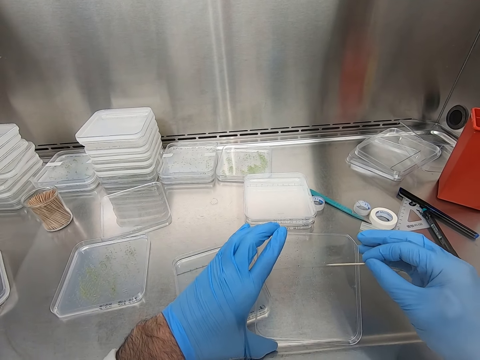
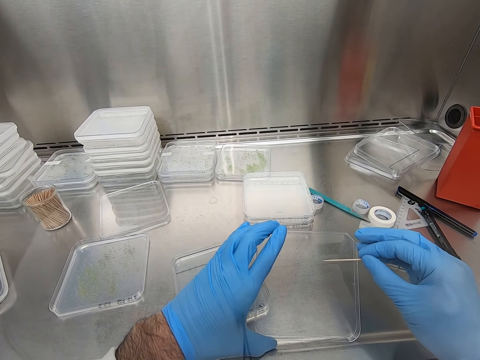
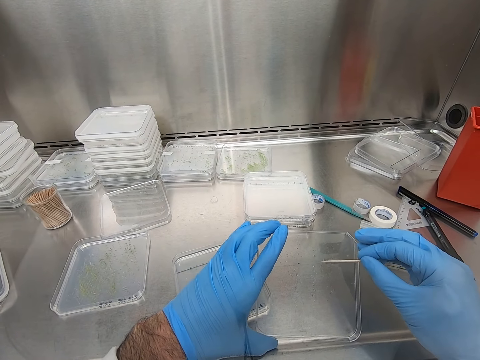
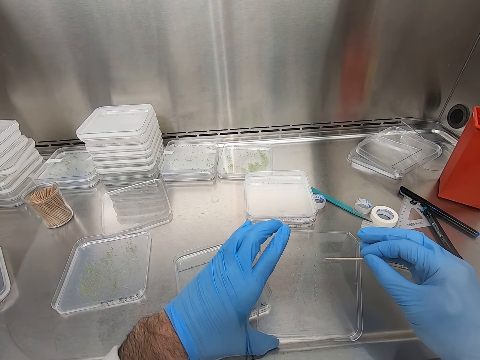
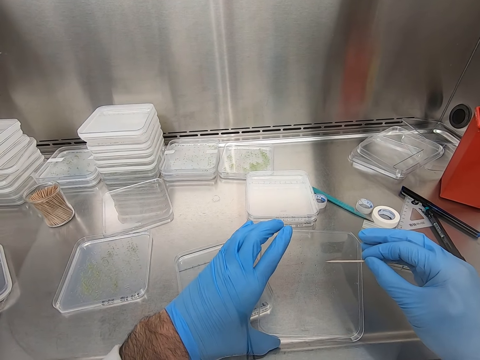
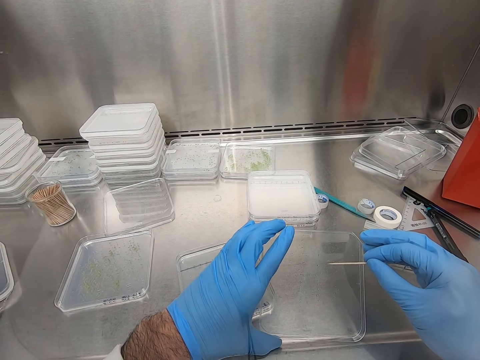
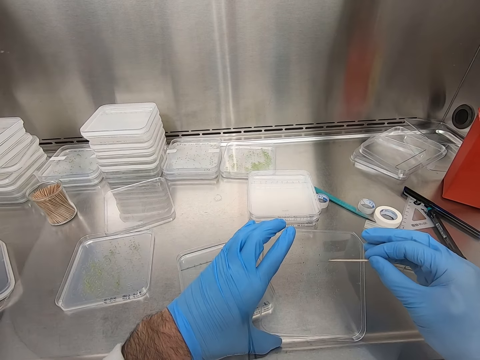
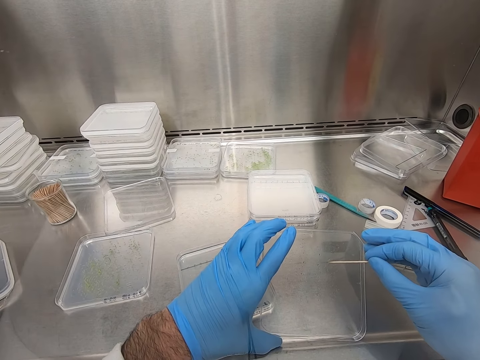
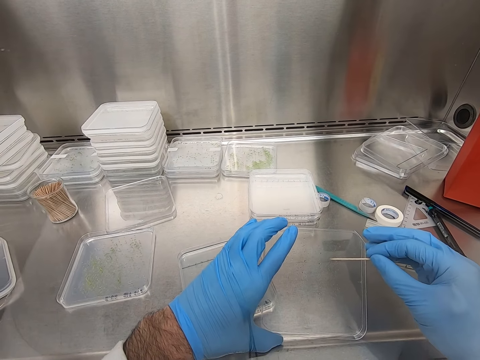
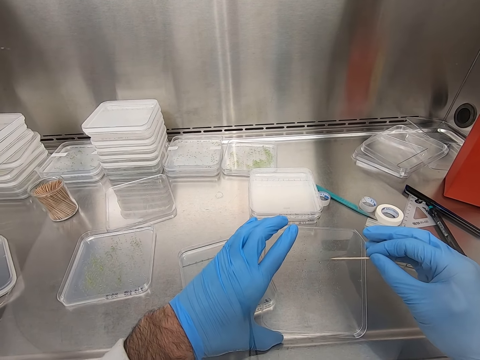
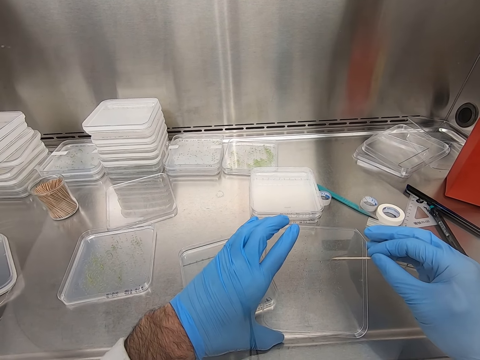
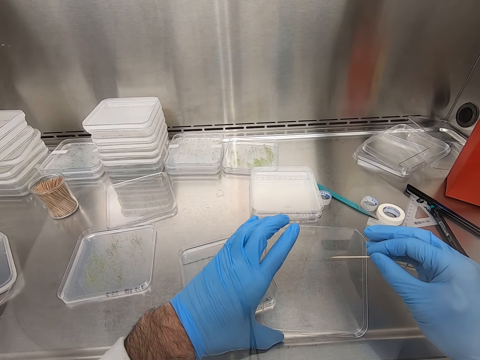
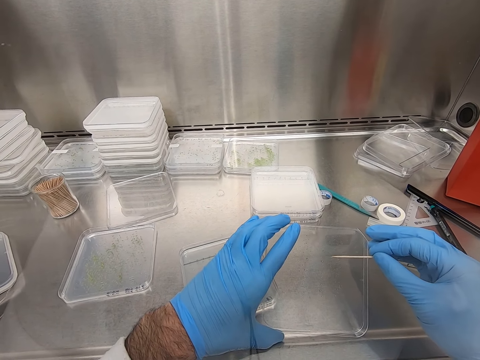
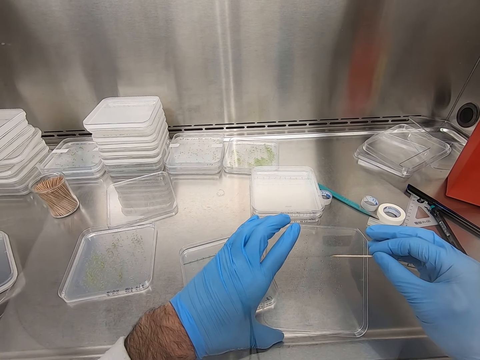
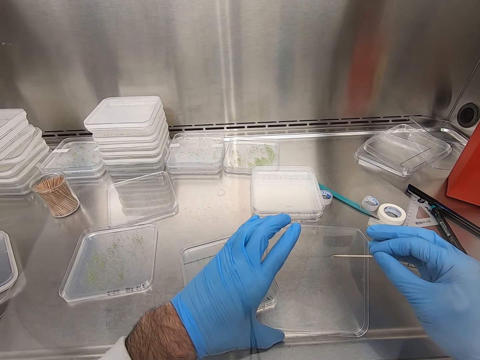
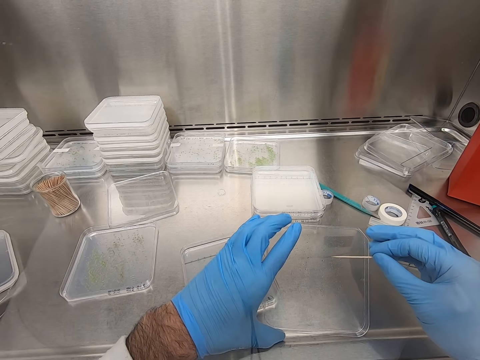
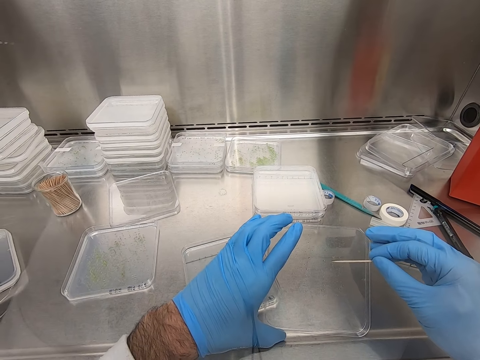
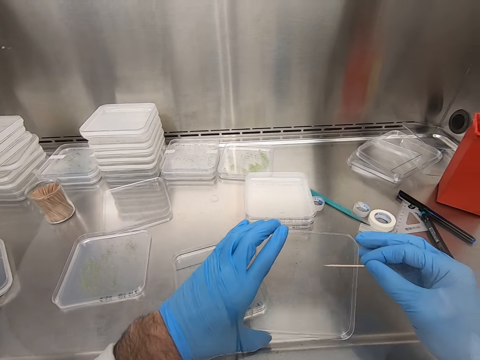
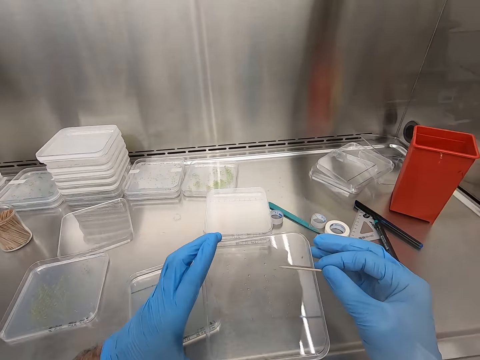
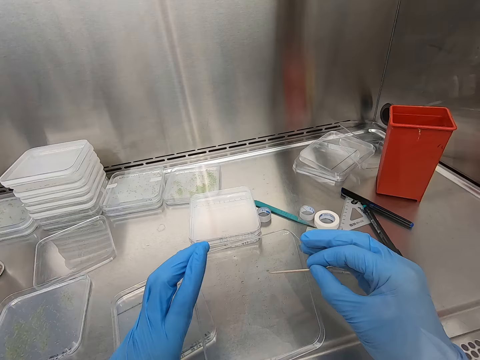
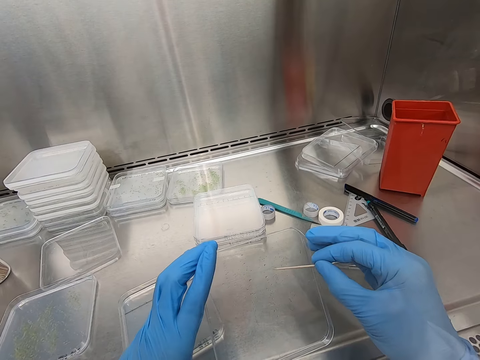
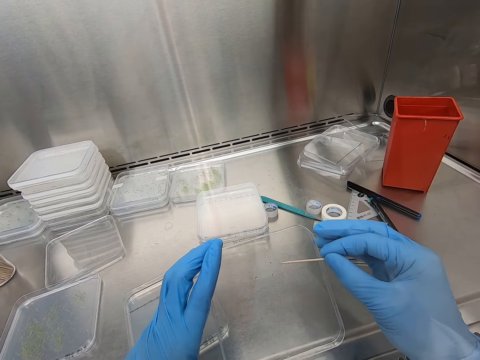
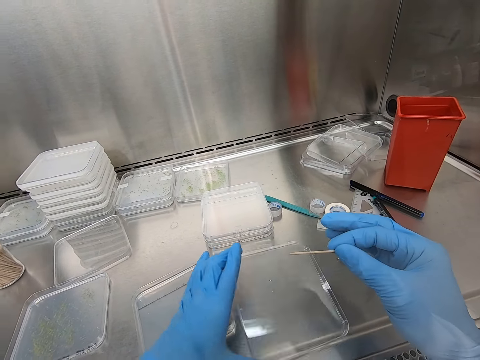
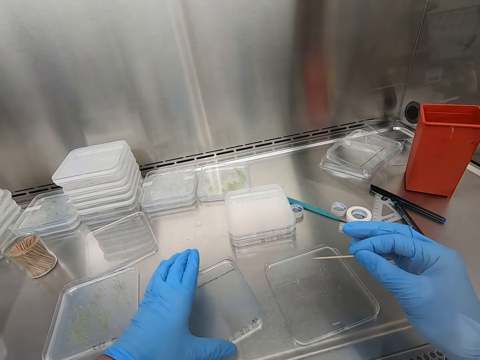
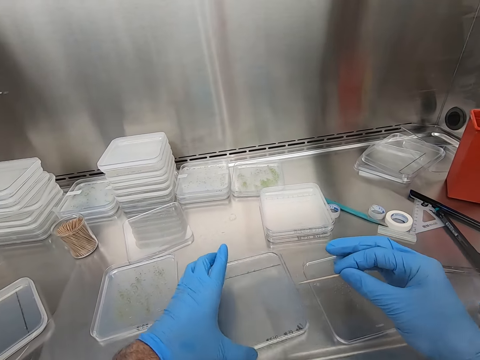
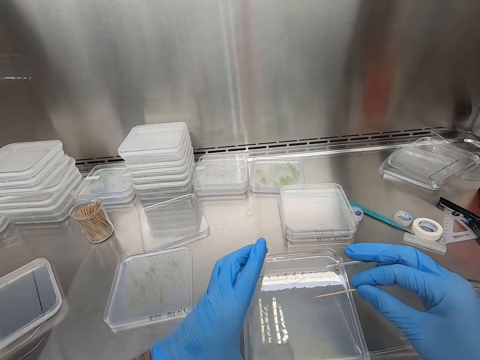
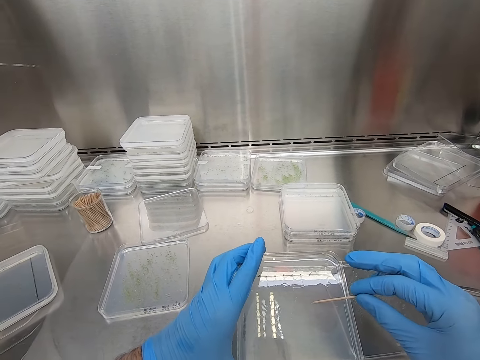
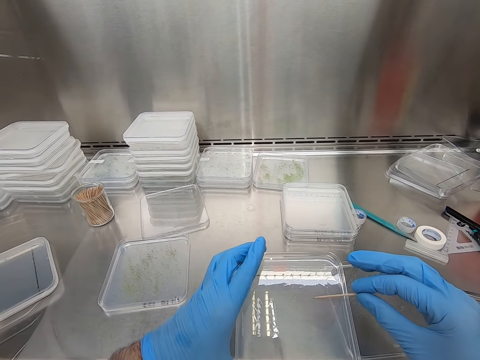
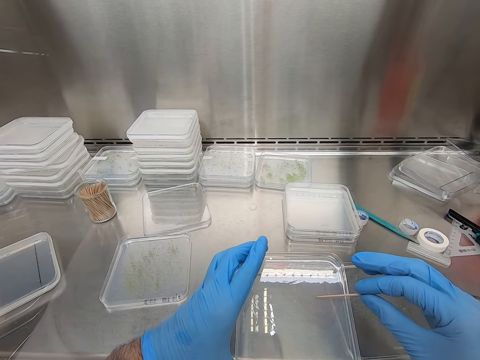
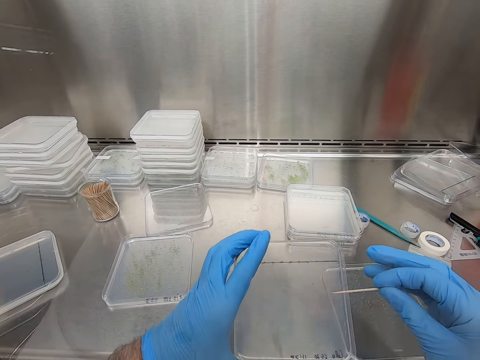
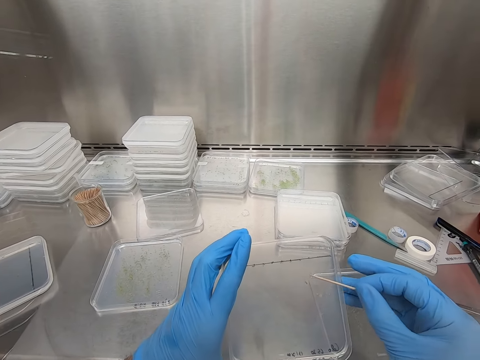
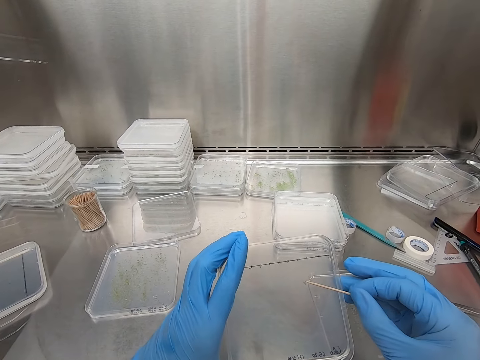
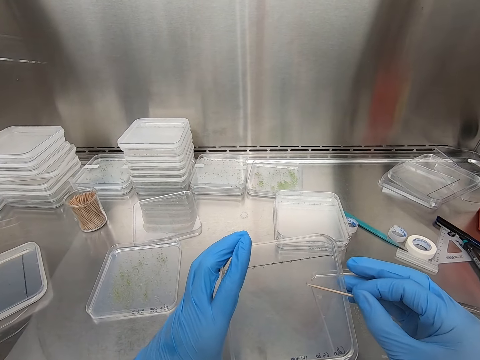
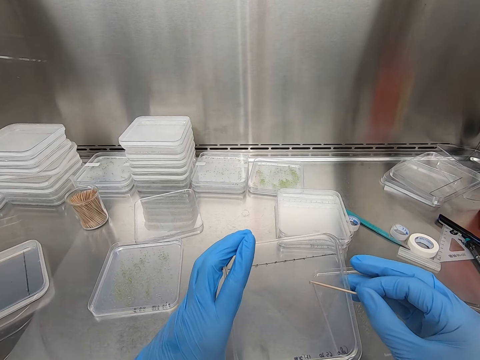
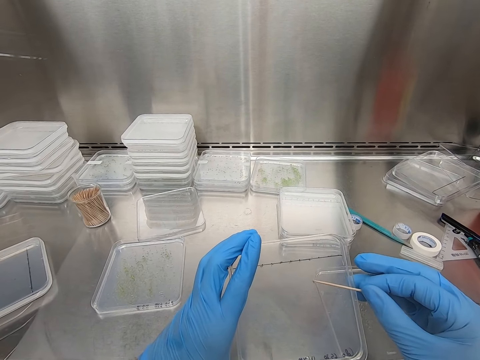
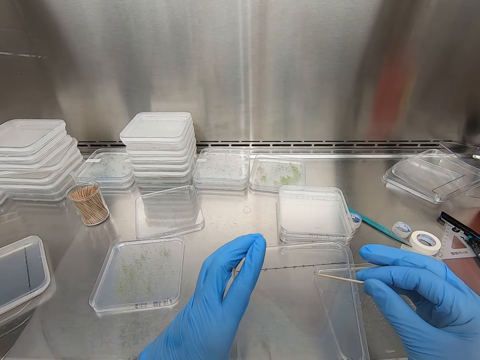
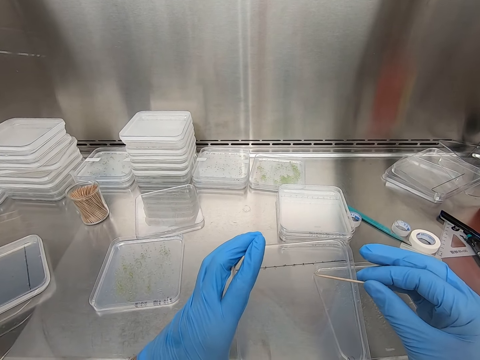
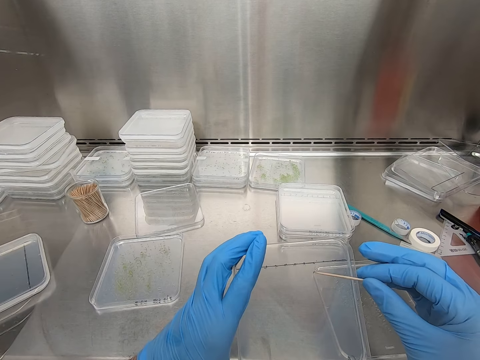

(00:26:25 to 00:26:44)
The camera wearer places the container down. They hold the container. They pick another container. They remove something from the container with the toothpick. They move the container closer. They move the specimen in the container.

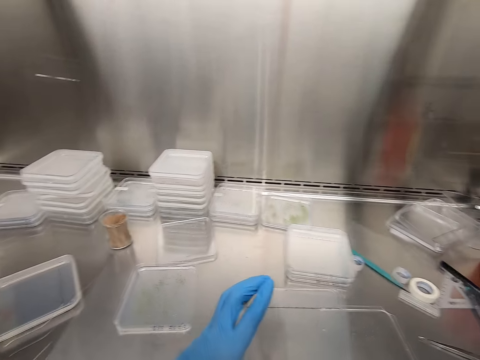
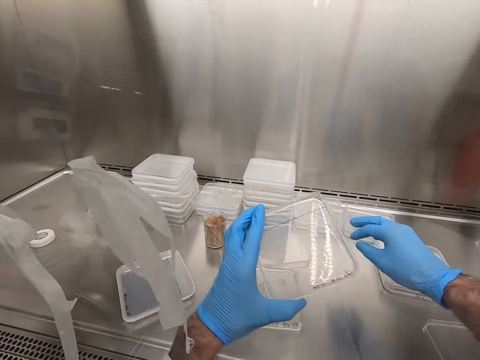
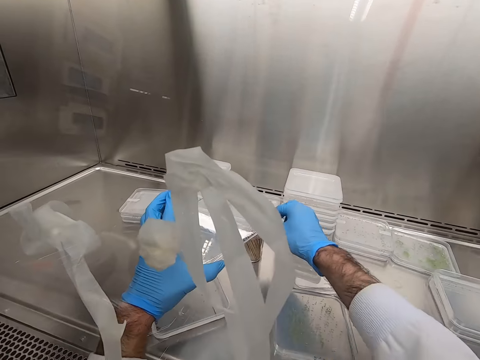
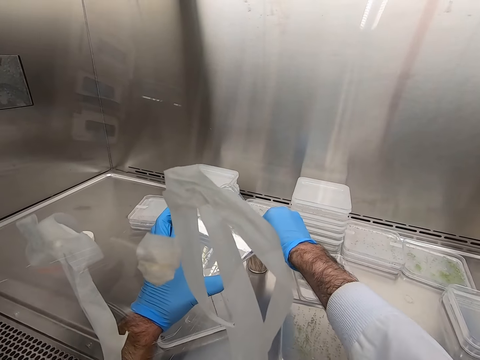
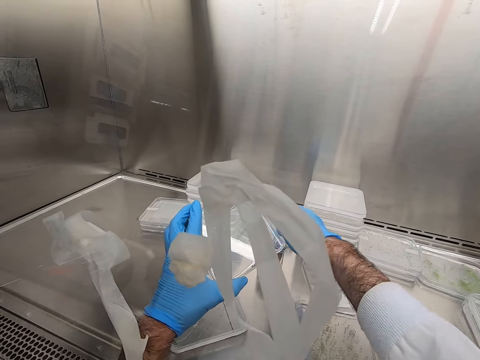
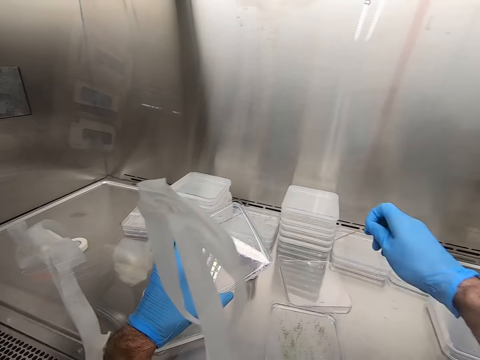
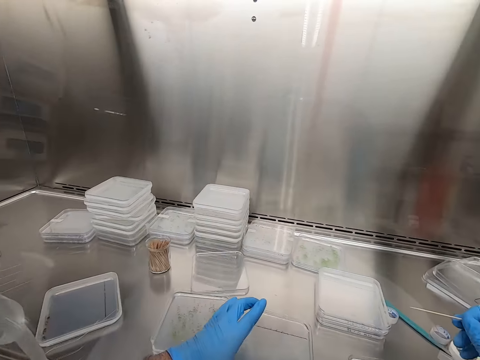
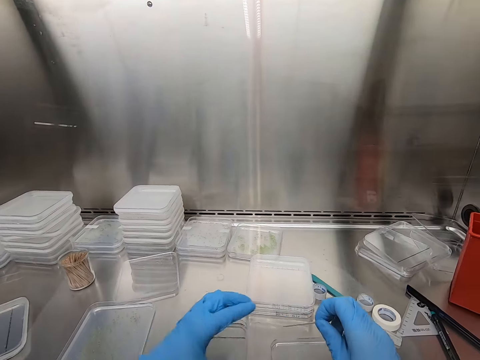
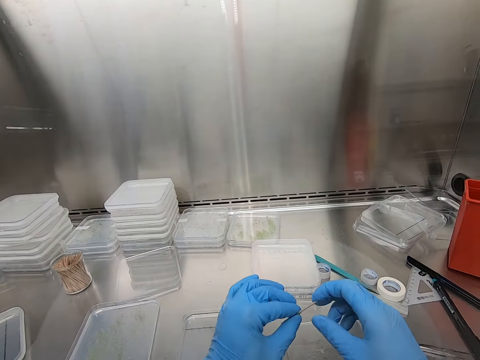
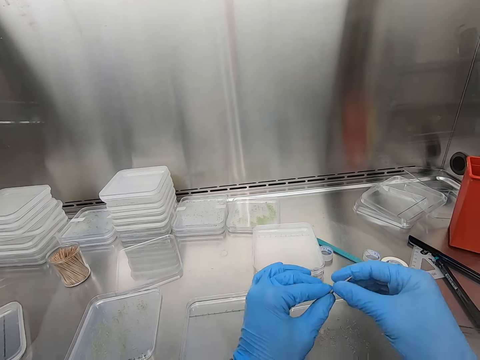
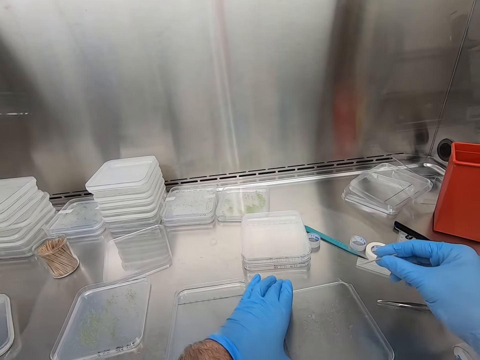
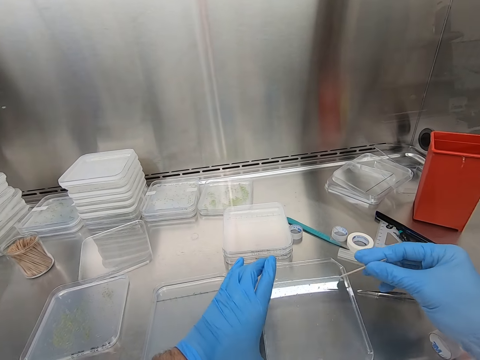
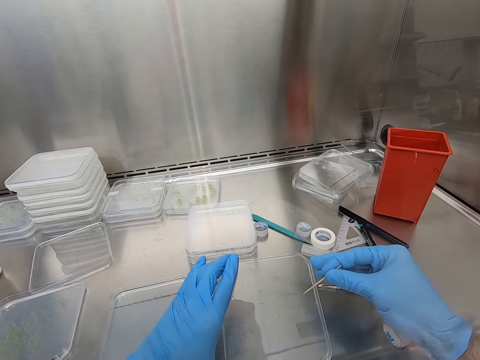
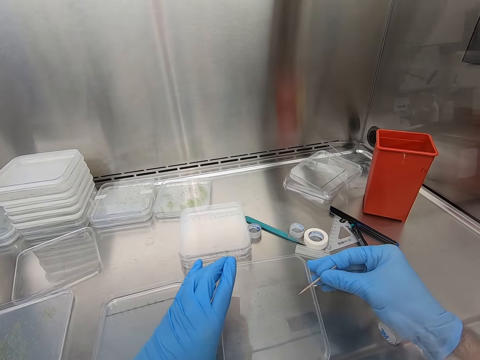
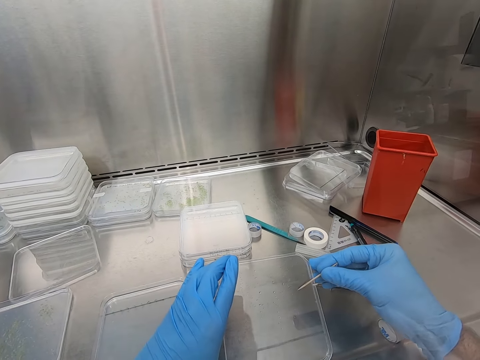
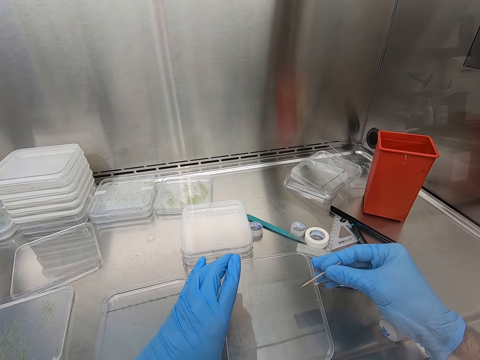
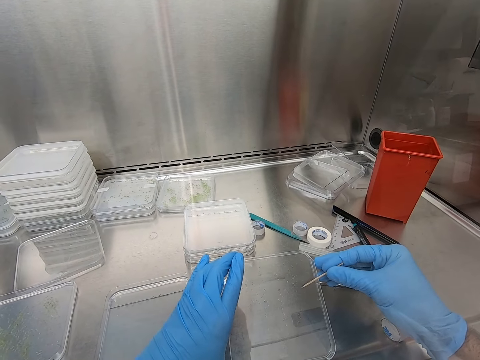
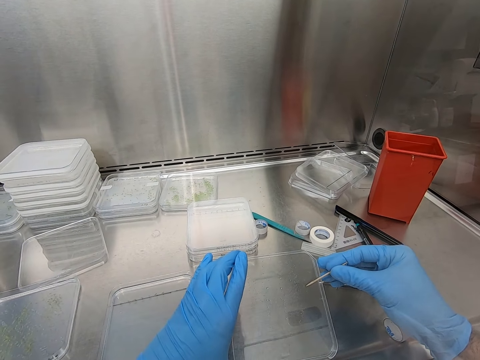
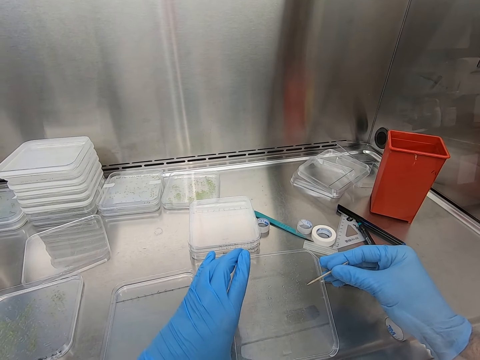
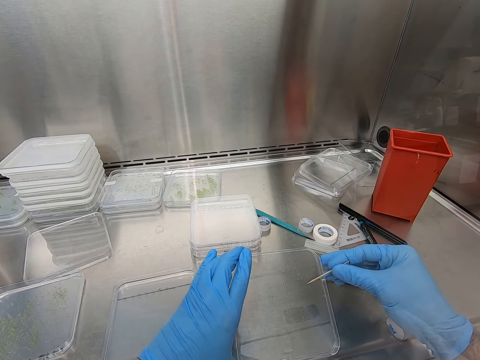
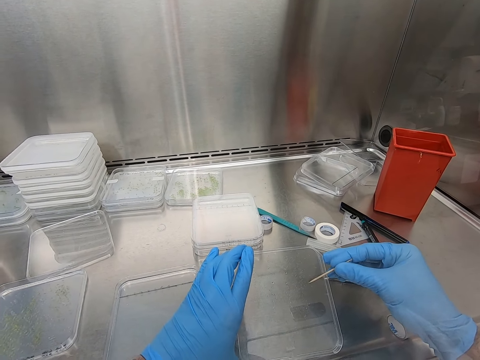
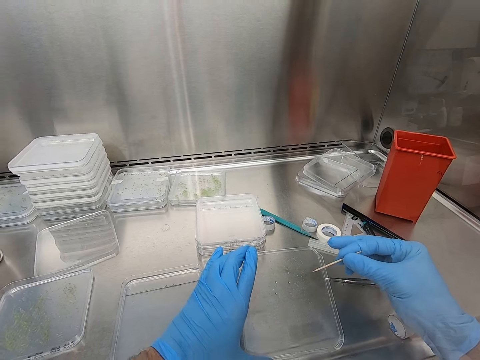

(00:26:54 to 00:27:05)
The camera wearer puts the toothpick on the other side. They pick the toothpick. They put down the container. They hold the toothpick. They pick another container. They hold the container. They remove something from the container. They move the specimen in the container.
